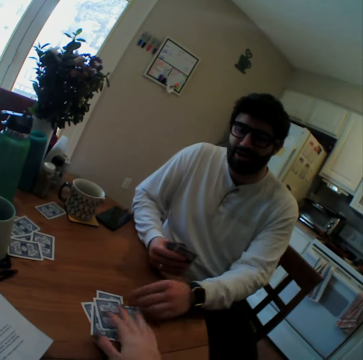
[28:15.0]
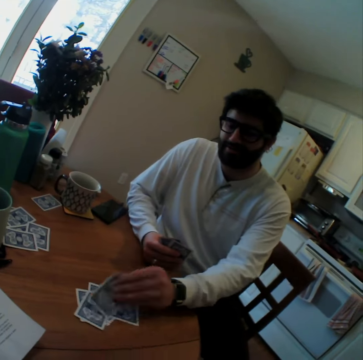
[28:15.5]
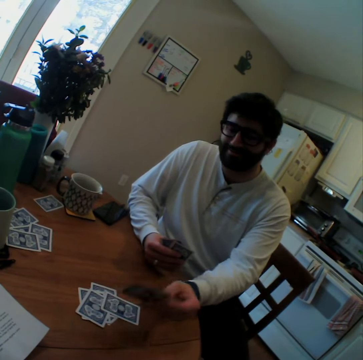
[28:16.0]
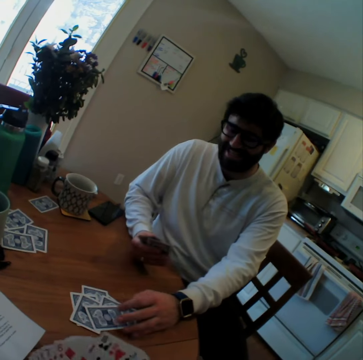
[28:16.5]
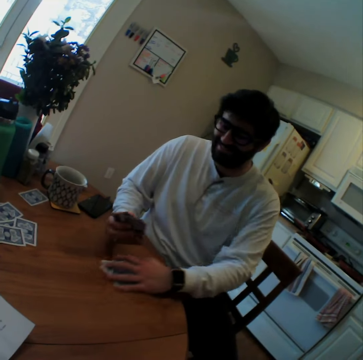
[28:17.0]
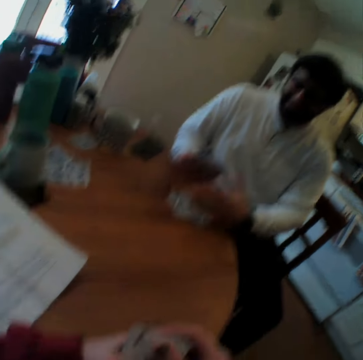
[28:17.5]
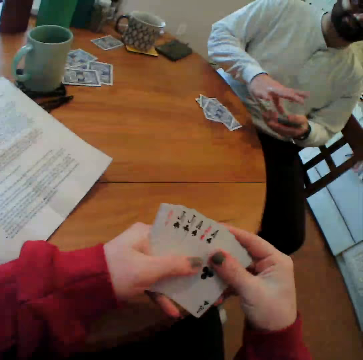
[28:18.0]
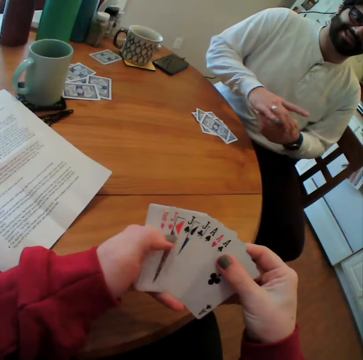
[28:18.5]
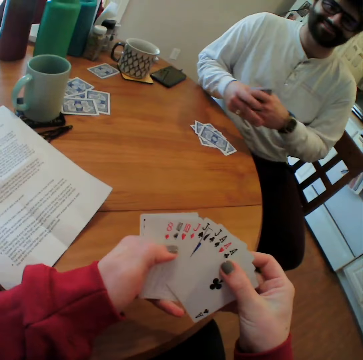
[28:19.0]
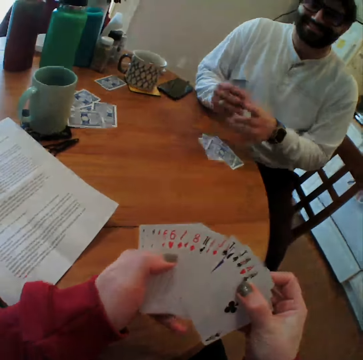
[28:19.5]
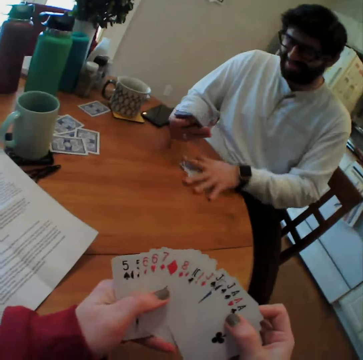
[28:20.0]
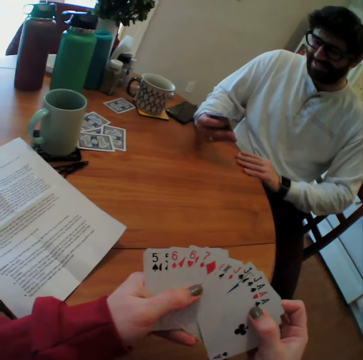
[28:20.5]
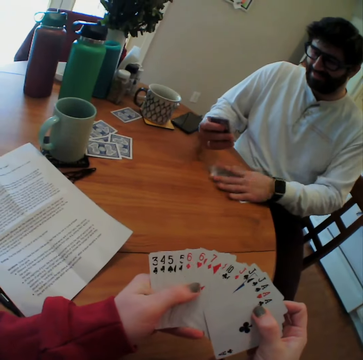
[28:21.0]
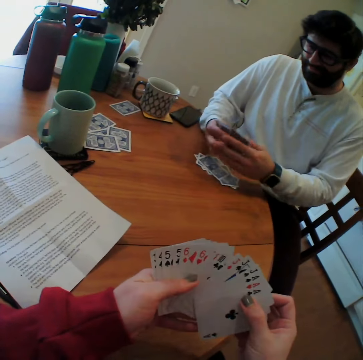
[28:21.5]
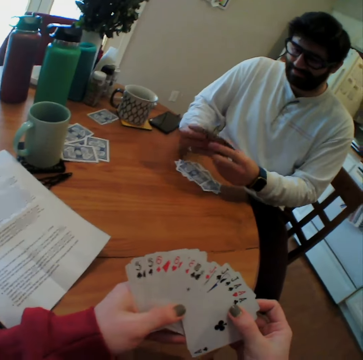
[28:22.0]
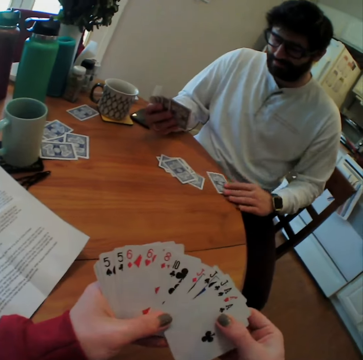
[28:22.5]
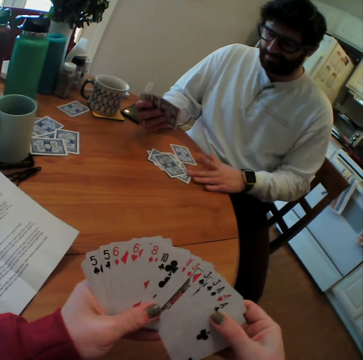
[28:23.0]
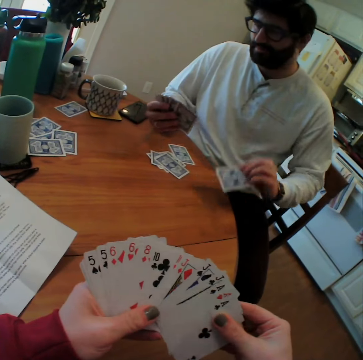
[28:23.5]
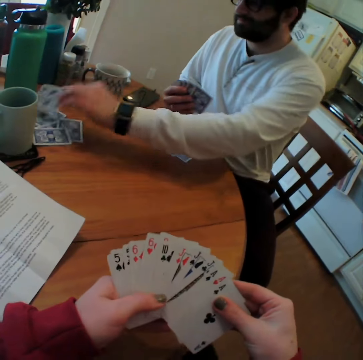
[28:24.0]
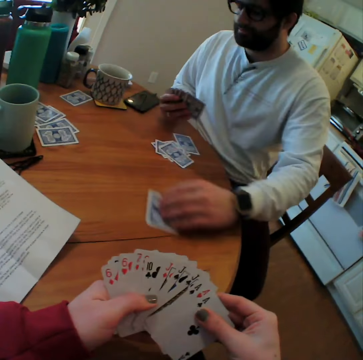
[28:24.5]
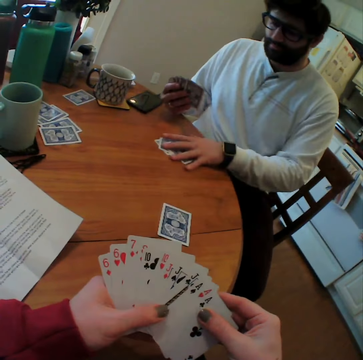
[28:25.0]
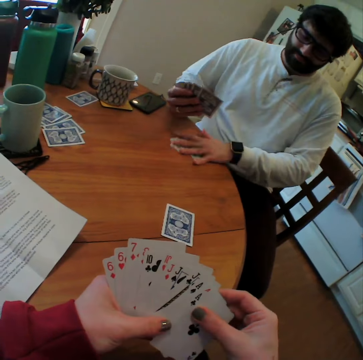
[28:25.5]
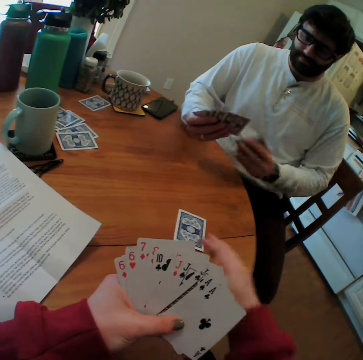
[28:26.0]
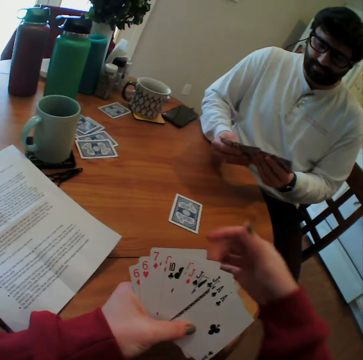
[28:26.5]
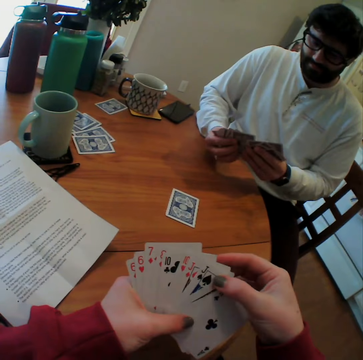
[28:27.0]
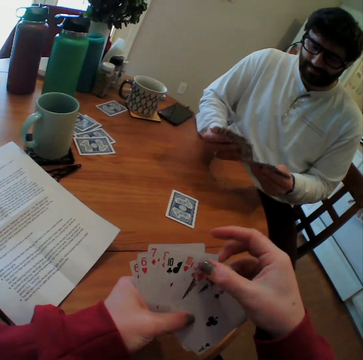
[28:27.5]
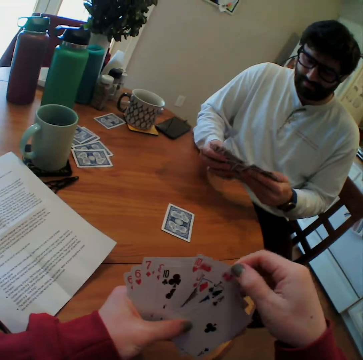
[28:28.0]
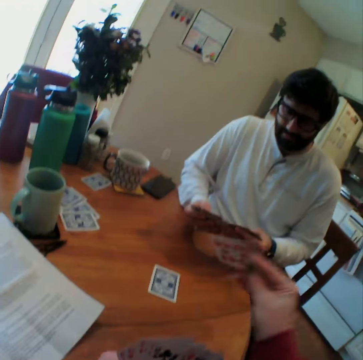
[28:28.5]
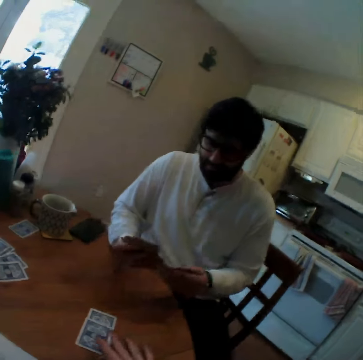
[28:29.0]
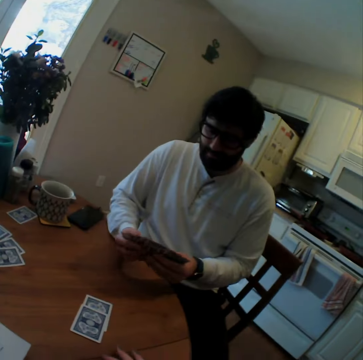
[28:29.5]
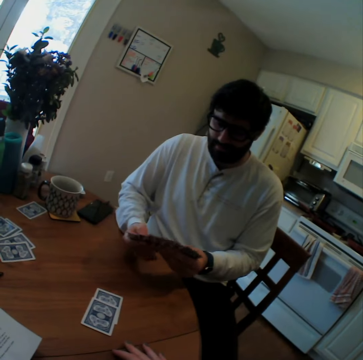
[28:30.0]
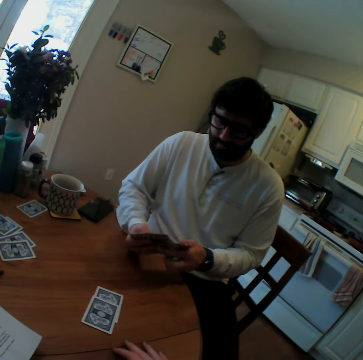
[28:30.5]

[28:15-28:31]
The camera wearer plays a card game and puts a card on a table. A man turns a card on the table, puts the card down, moves playing cards on the table and pulls cards. The camera wearer arranges playing cards. The man moves playing cards and puts back the playing cards. The camera wearer sings. The man arranges playing cards, moves playing cards on the table, takes a playing card, puts the playing card aside on the table, moves another playing card and takes some playing cards. The camera wearer touches a playing card. The man arranges the playing cards. The camera wearer arranges playing cards on the hands, plays a card game with the man and puts a card on the table.

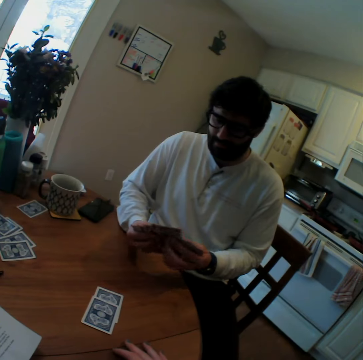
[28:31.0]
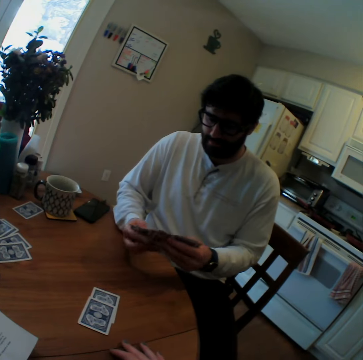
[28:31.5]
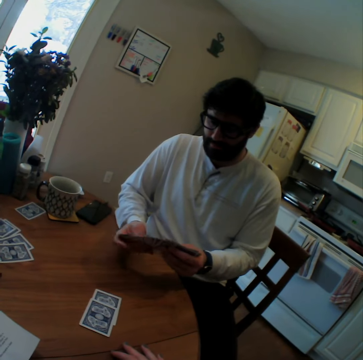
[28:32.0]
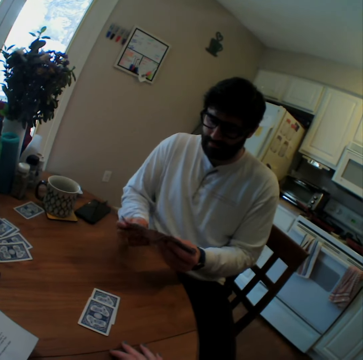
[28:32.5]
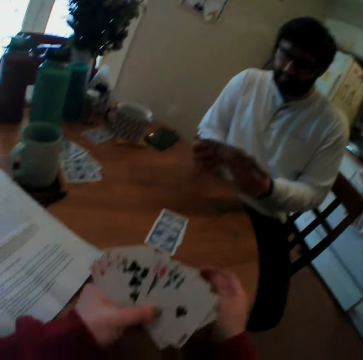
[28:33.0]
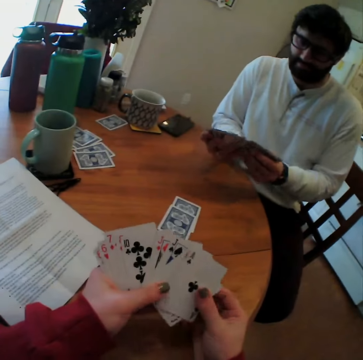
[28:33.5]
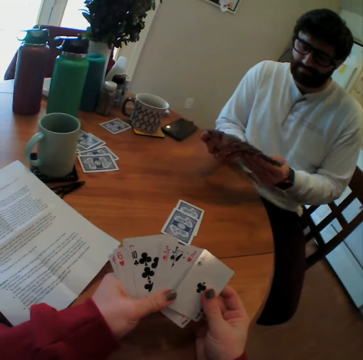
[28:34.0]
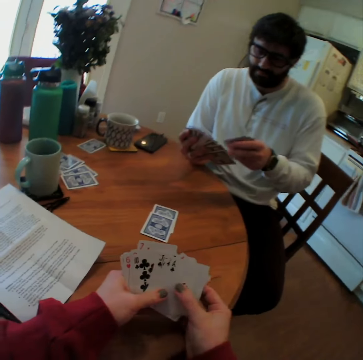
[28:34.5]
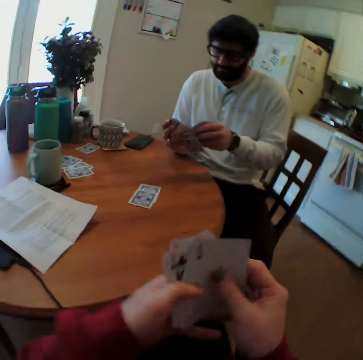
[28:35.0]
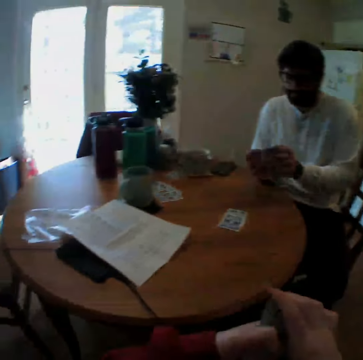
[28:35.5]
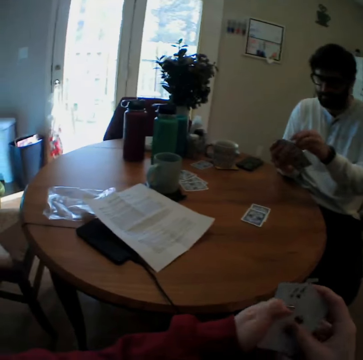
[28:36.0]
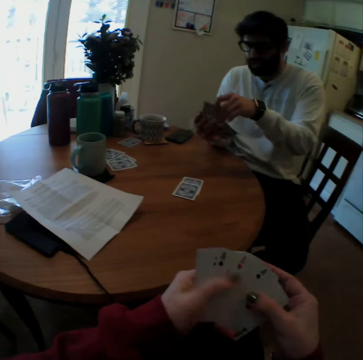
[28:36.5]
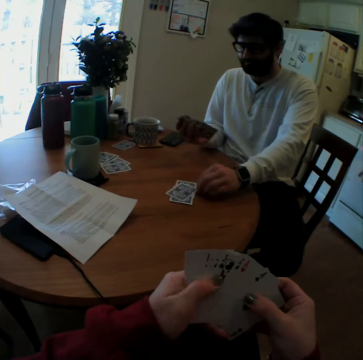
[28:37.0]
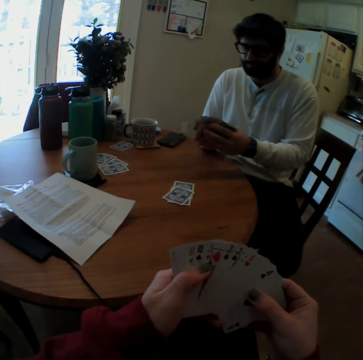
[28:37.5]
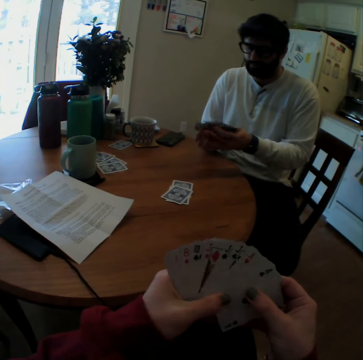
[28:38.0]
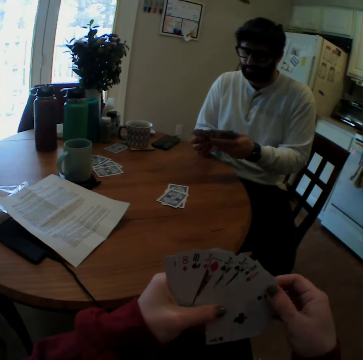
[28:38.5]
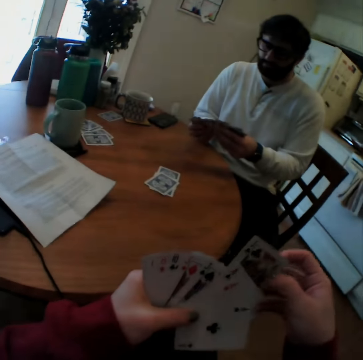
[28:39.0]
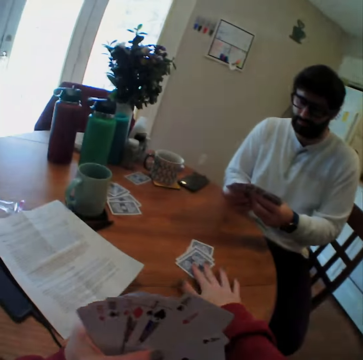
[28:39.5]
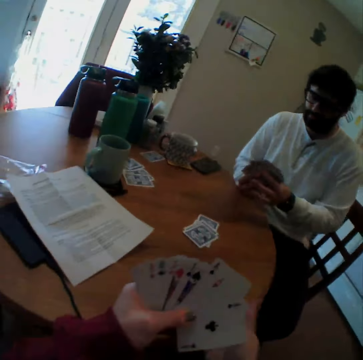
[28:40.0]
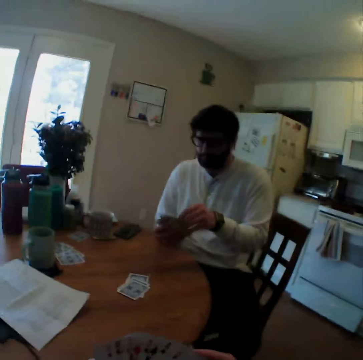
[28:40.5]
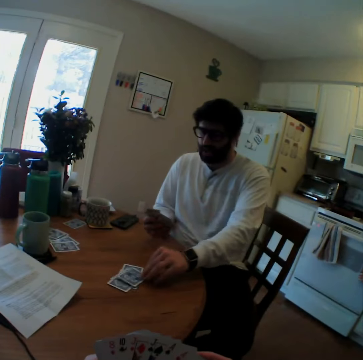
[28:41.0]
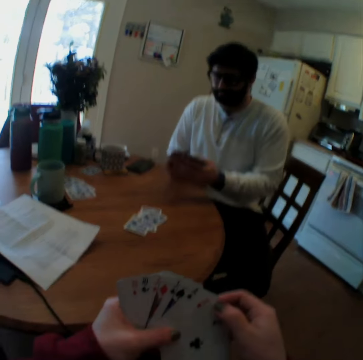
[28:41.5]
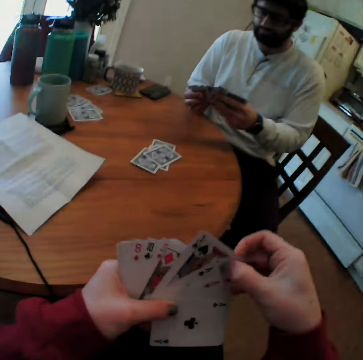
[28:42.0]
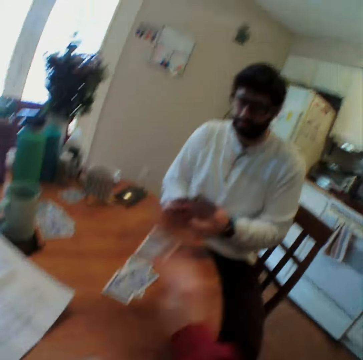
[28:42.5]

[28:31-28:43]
A man mixes cards. The man plays a card game with the camera wearer and puts a card on a table. The camera wearer speaks, plays a card game with the man and puts a card on the table. The man puts a card on the table and plays a card game with the camera wearer.

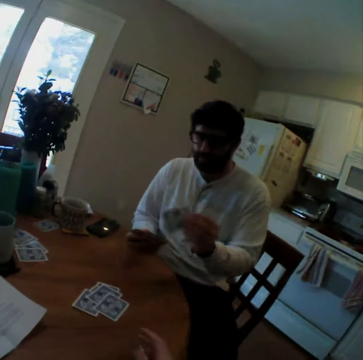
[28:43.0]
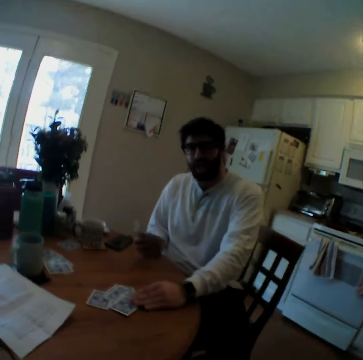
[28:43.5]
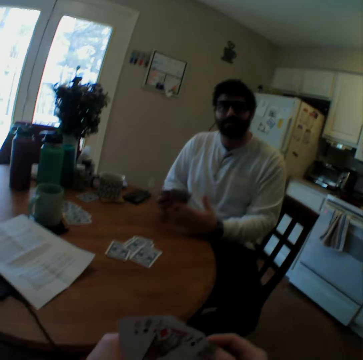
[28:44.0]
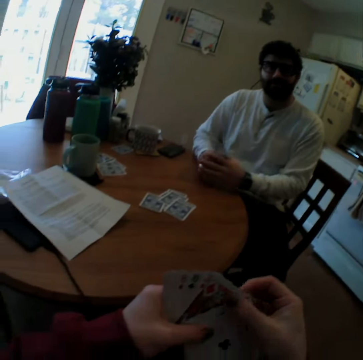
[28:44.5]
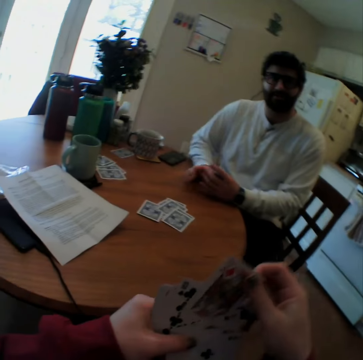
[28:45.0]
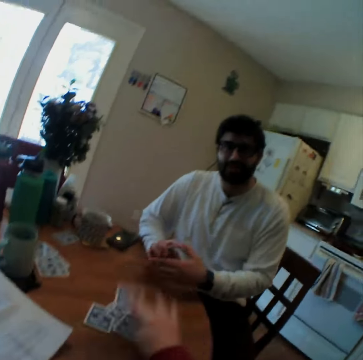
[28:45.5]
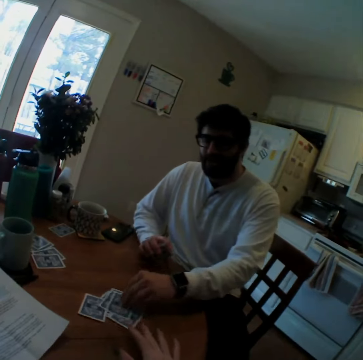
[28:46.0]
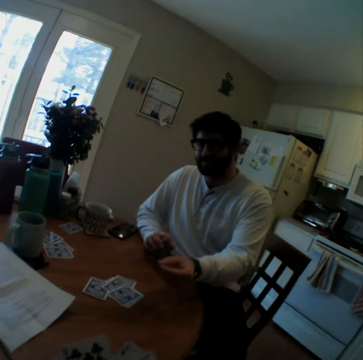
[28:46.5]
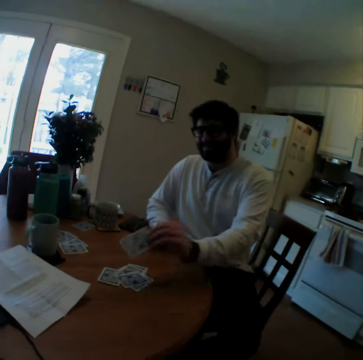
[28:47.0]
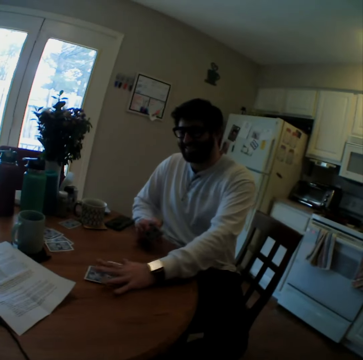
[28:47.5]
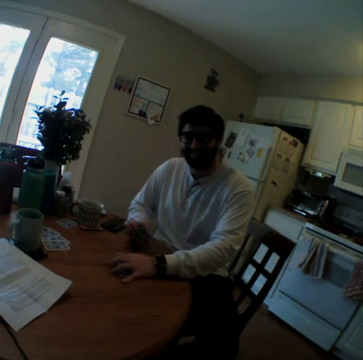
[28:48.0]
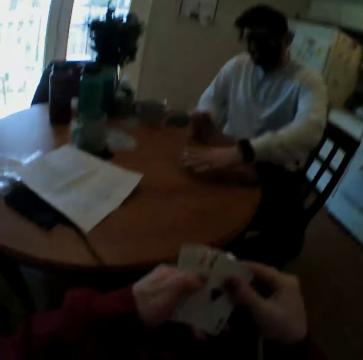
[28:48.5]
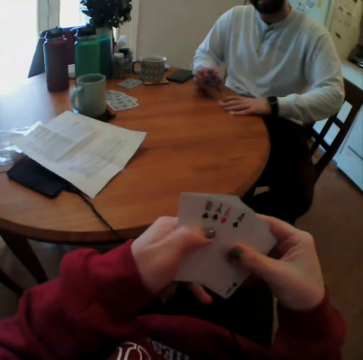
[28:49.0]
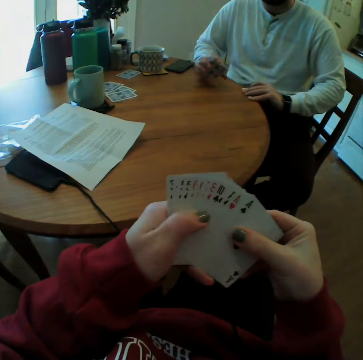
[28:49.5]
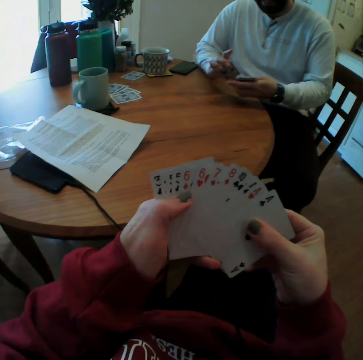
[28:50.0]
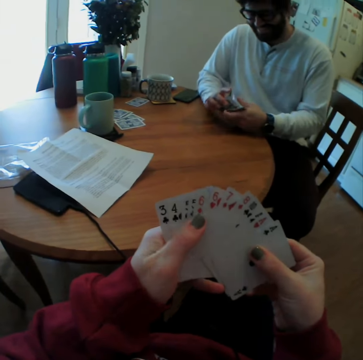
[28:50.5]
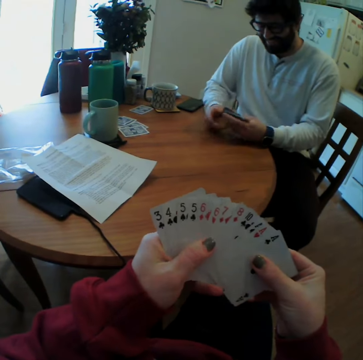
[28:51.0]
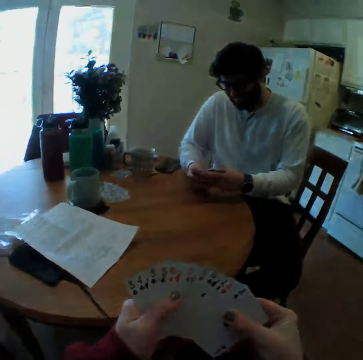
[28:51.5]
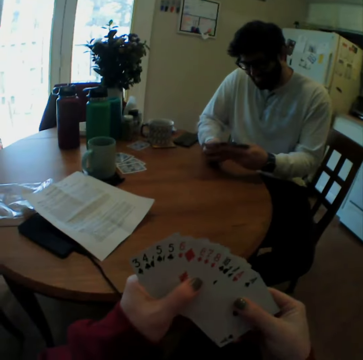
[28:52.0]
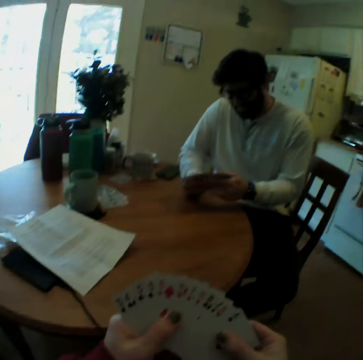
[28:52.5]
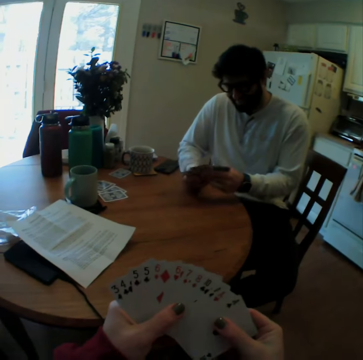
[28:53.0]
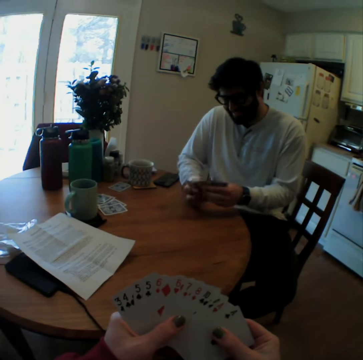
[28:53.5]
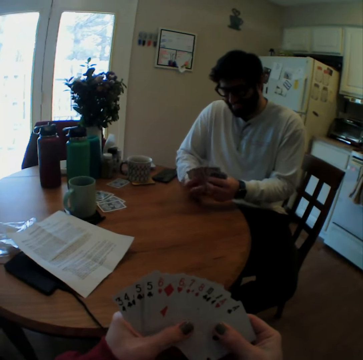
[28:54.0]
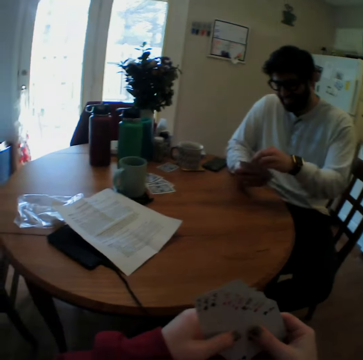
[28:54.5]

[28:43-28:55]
The camera wearer plays card games with a man and puts a card. The man plays a card game with the camera wearer and puts a card on a table. The camera wearer speaks, plays a card game and puts a card on the table. The man turns a card, takes a playing card on the table, puts the playing card on the table, pulls cards and takes the playing cards. The camera wearer arranges playing cards. The man arranges playing cards. The camera wearer laughs.
